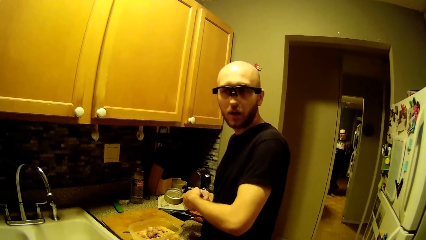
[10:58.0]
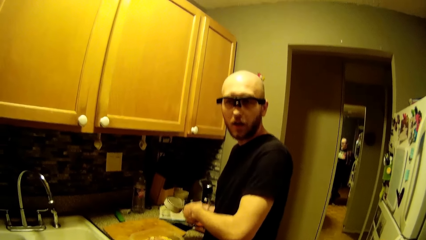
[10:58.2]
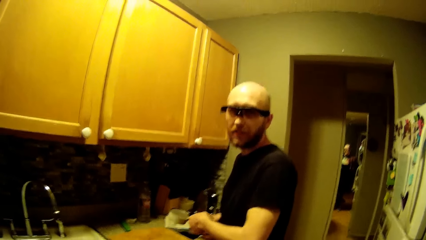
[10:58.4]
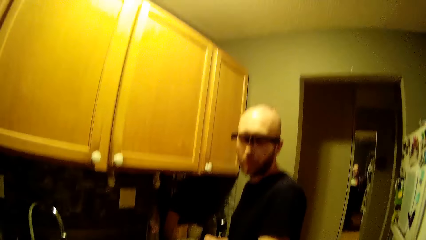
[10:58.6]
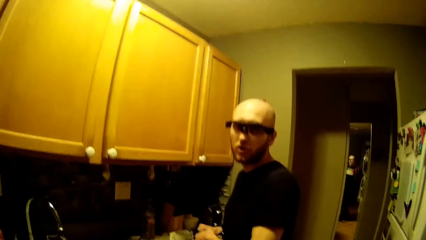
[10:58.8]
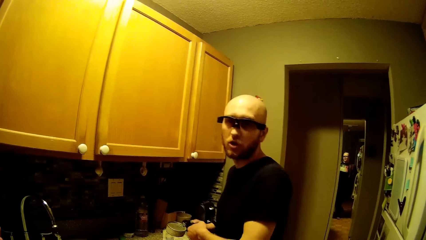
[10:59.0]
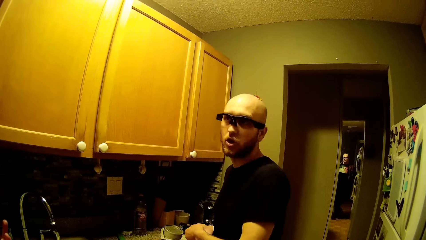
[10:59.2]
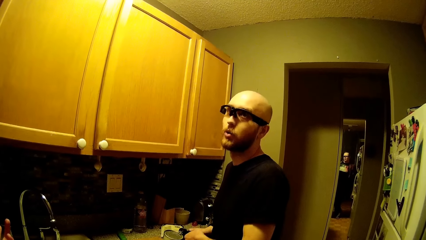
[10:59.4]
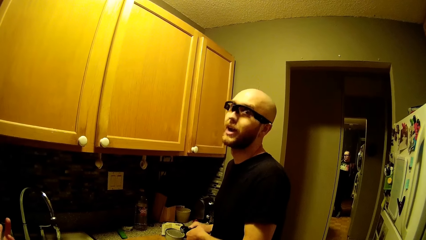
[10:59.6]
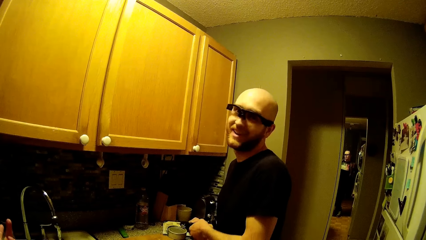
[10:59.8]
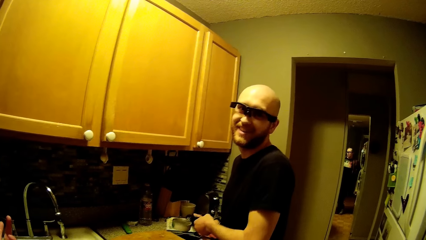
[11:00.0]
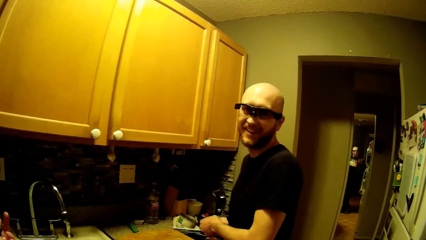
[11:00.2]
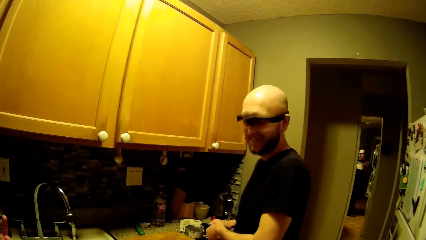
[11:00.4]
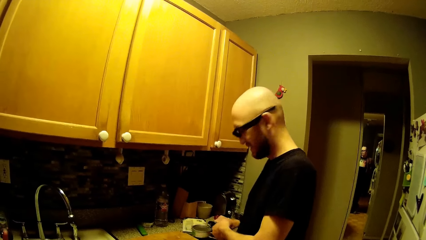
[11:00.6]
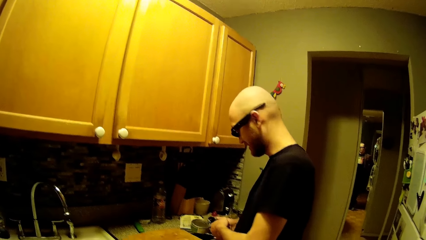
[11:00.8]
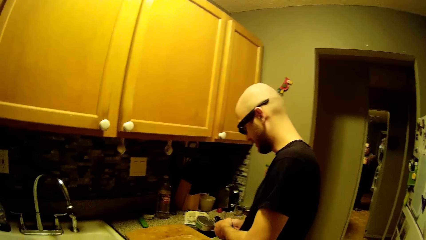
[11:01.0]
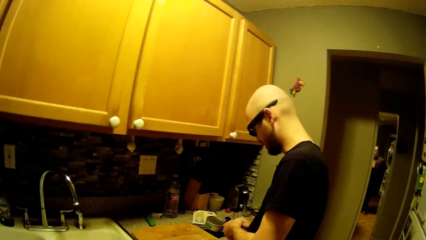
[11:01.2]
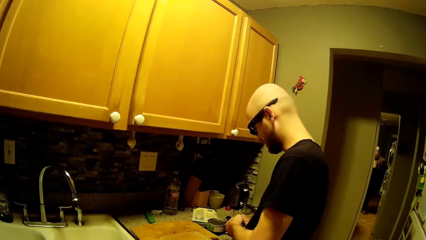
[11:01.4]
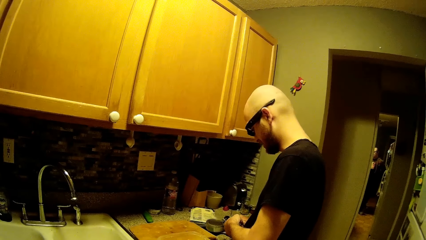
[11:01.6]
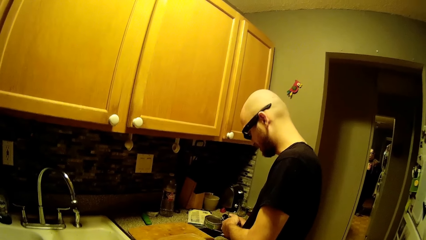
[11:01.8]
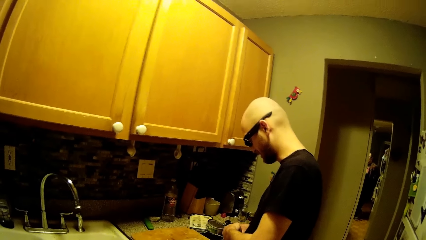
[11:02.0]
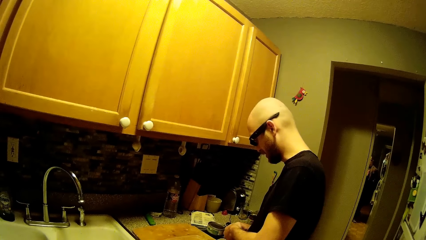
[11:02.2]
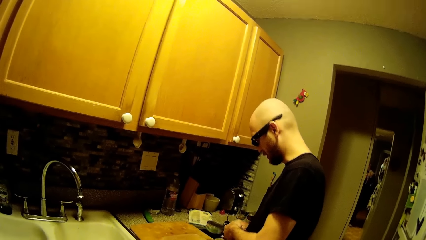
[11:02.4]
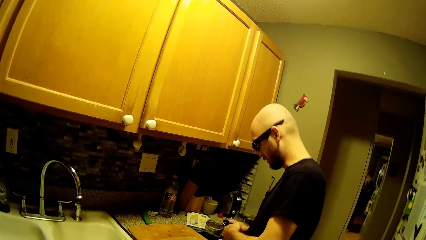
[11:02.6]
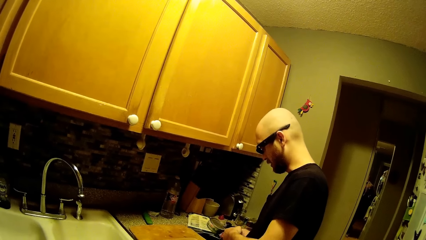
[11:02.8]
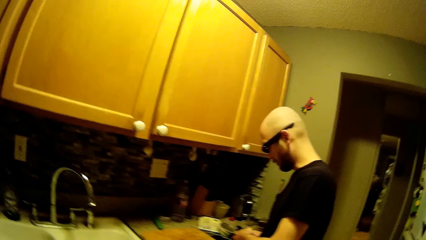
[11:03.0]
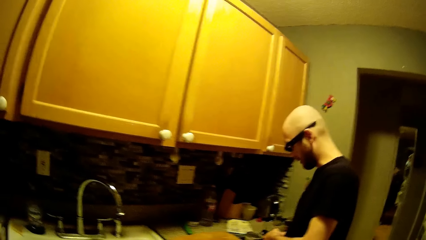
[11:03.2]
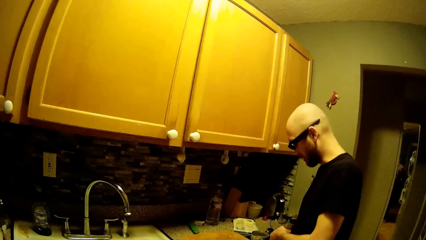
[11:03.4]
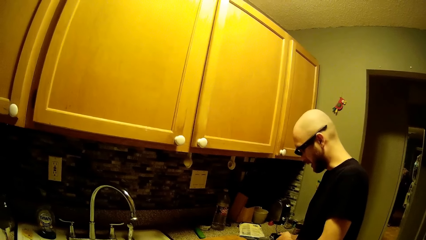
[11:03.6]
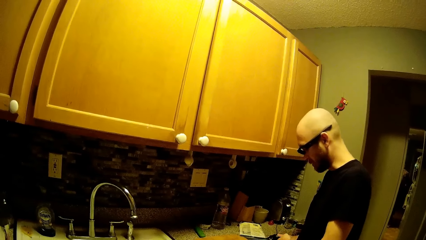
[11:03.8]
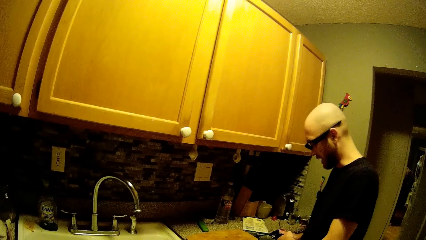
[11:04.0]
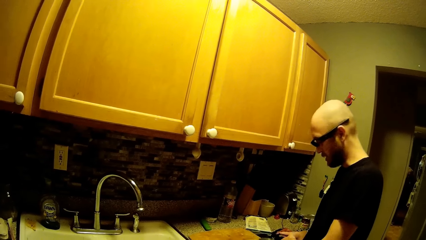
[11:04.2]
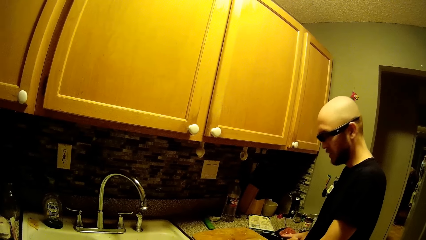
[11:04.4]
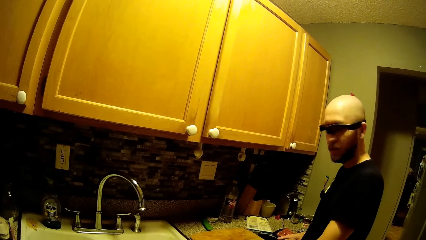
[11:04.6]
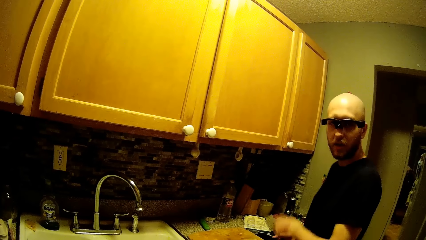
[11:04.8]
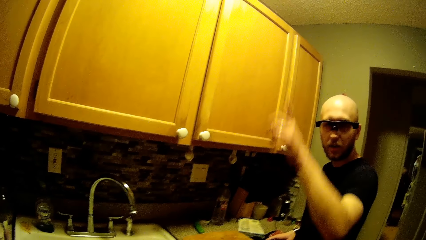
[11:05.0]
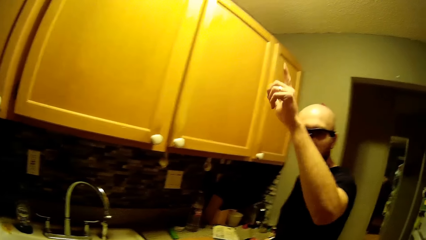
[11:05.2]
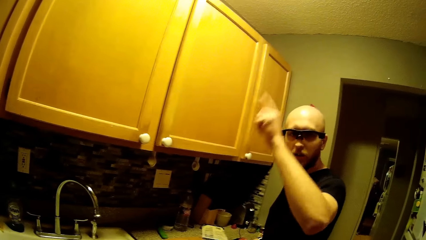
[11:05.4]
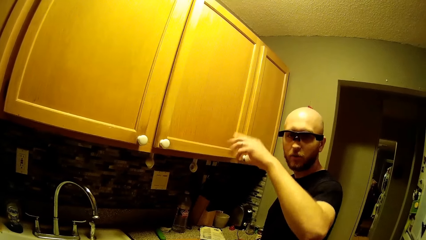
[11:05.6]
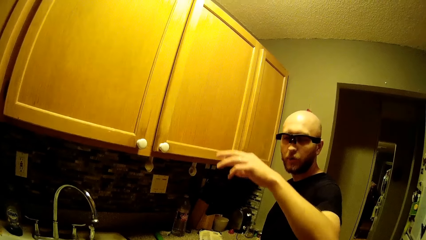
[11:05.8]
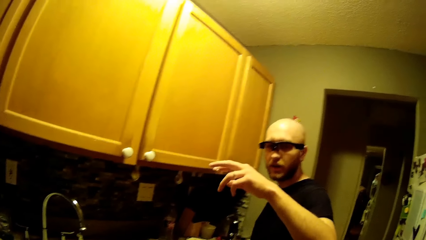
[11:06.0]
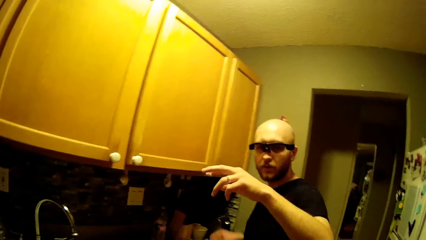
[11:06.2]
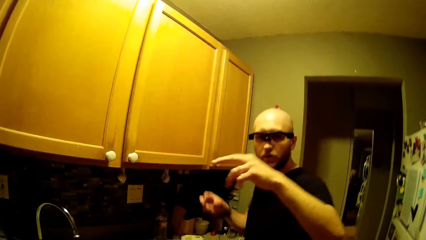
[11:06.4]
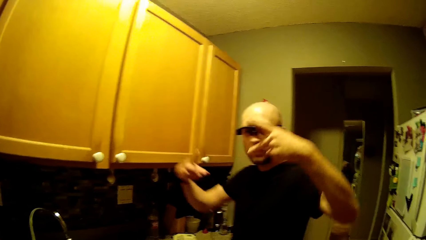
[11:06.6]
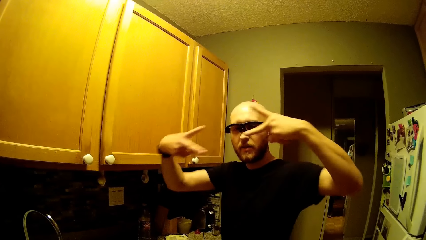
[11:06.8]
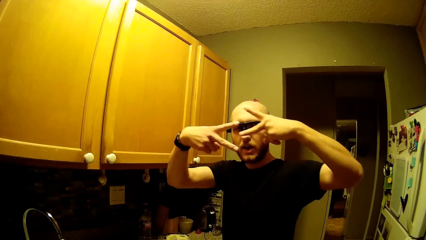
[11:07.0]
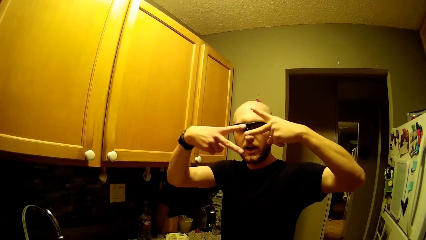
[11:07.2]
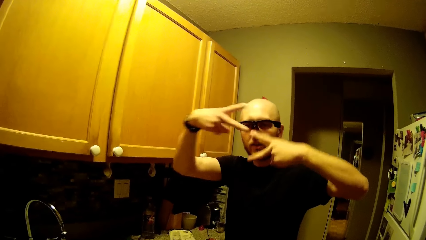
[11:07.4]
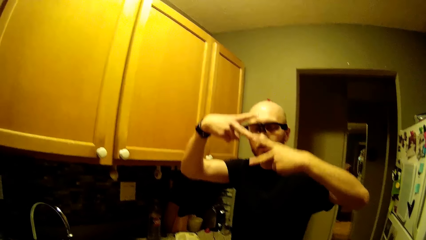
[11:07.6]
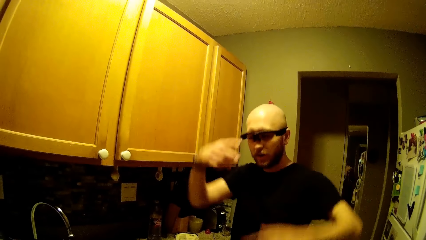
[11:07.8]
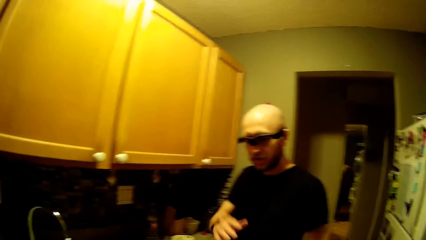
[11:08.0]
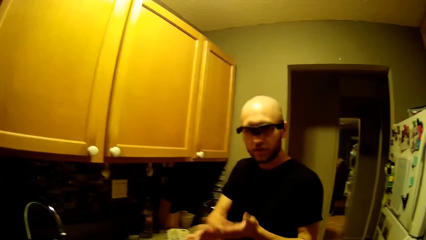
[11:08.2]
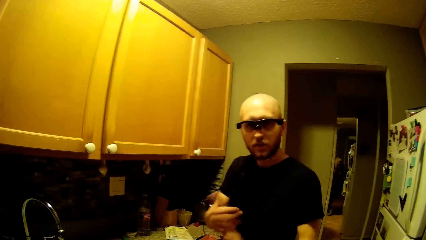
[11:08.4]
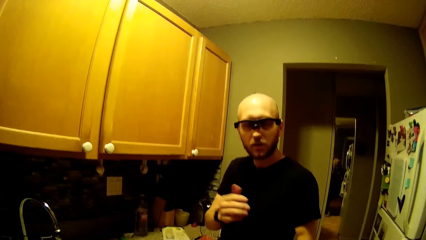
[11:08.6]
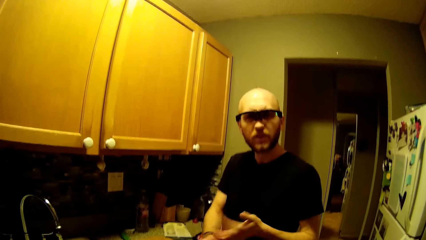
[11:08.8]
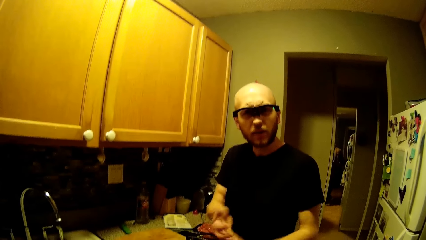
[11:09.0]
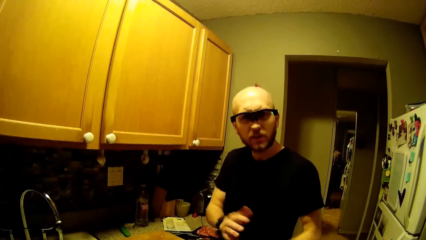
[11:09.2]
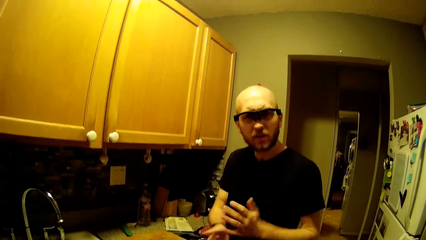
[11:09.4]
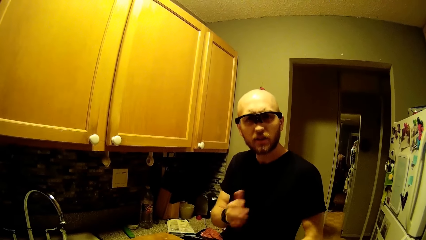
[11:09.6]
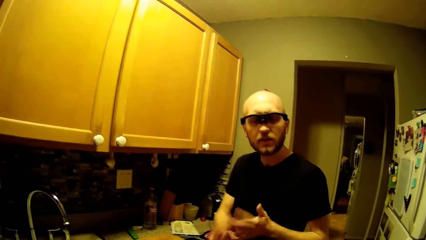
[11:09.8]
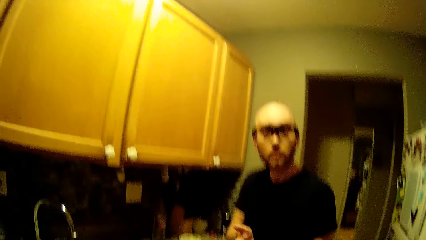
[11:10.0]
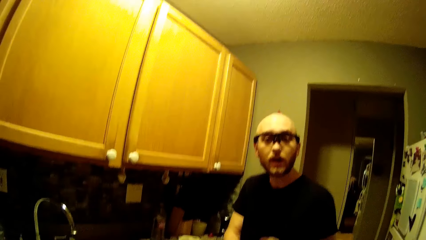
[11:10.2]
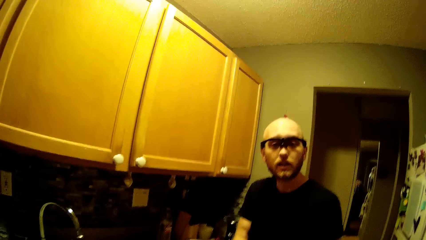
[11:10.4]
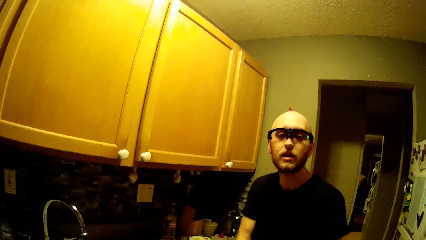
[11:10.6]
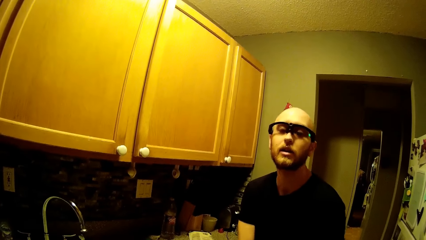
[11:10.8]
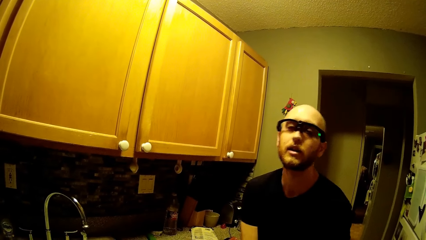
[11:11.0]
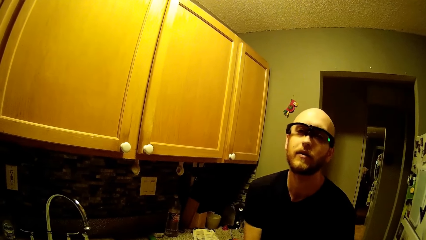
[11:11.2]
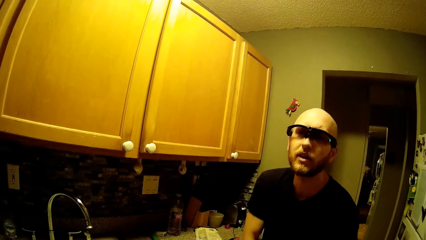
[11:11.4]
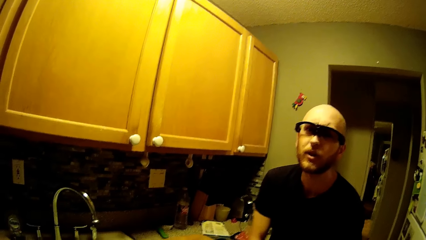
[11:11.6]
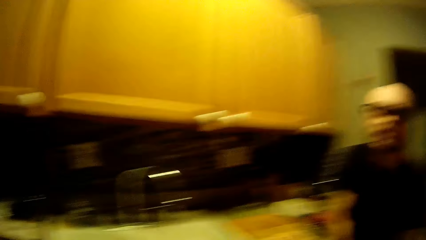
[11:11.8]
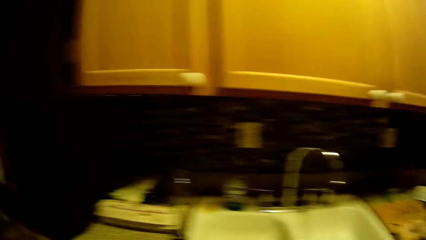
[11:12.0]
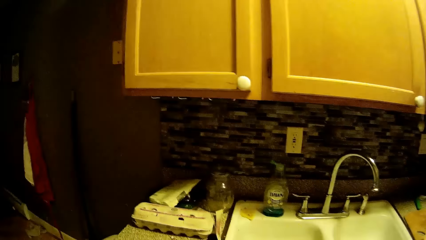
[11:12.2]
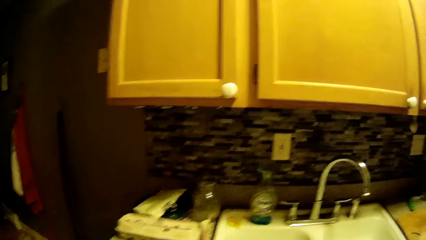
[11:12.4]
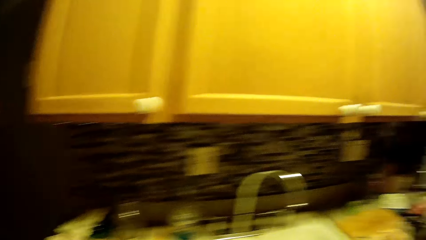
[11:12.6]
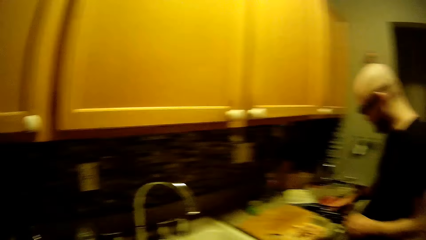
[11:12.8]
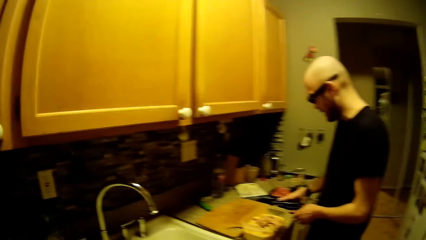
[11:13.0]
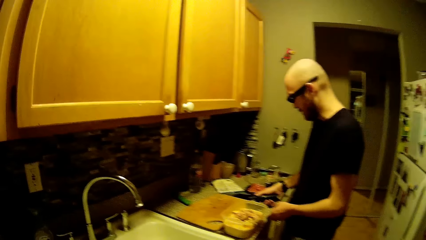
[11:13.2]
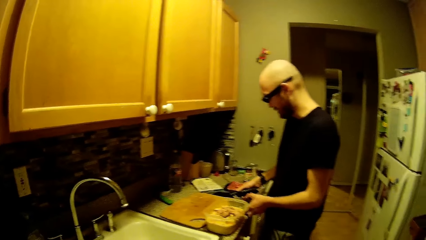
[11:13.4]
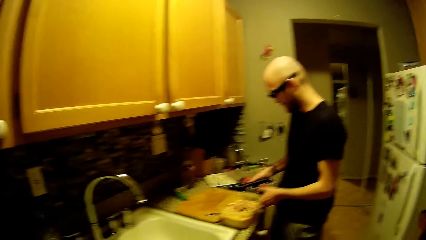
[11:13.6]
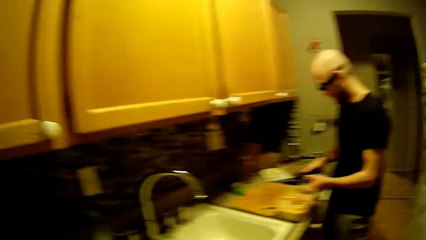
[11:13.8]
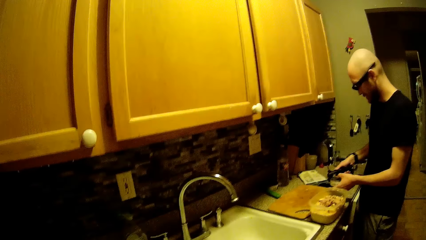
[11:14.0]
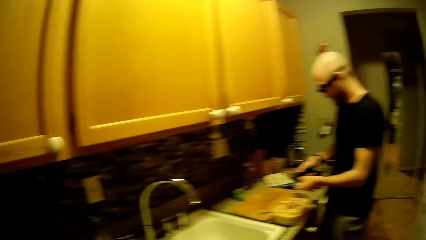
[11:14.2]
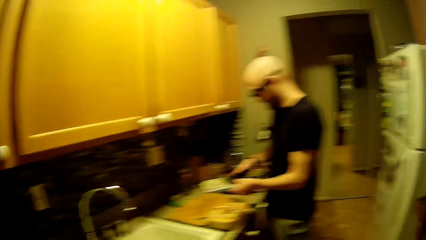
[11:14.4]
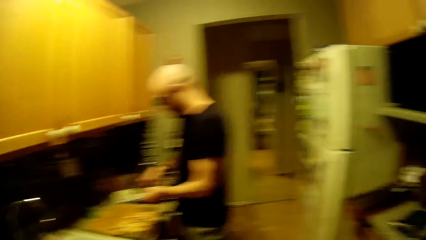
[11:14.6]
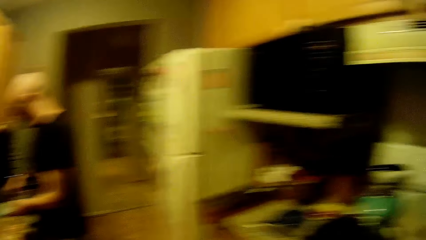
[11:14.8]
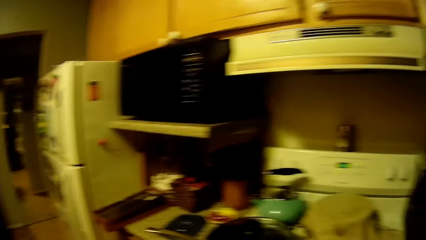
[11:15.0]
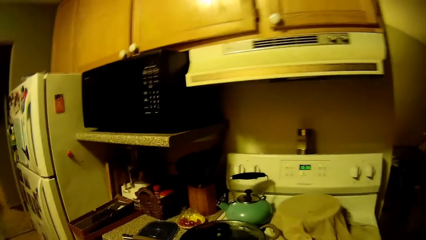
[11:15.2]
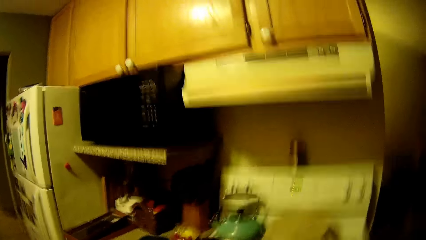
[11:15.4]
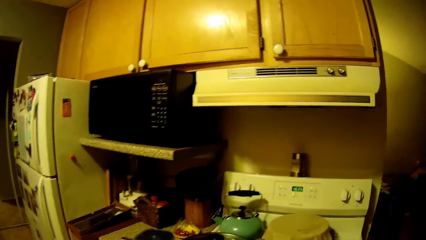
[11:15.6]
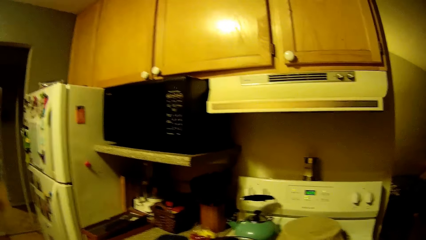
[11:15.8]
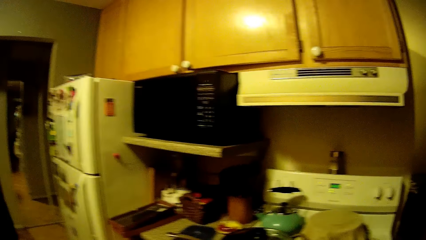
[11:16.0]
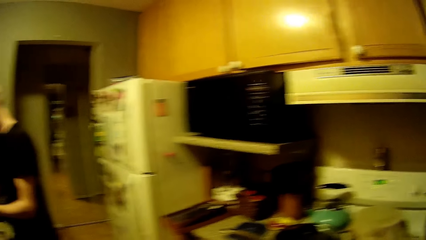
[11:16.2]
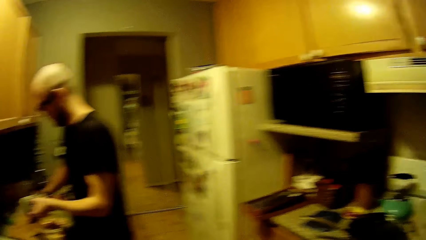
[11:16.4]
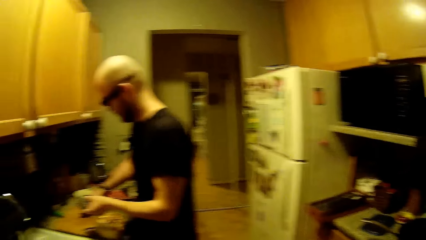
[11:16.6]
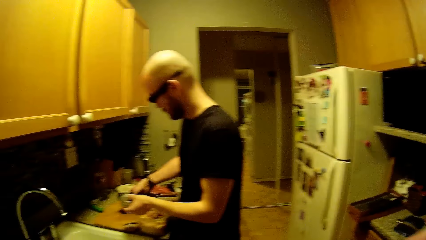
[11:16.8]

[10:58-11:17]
The camera wearer converses with a man. The man drops the can of tuna and the can opener on the counter with both hands. The man picks up the can opener from the counter with his right hand. The man picks up the can opener from the counter with his left hand.
